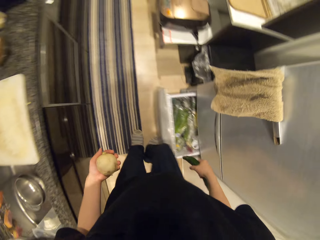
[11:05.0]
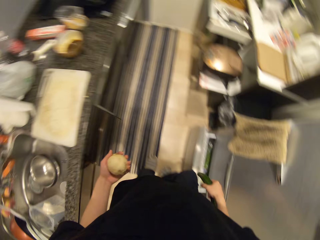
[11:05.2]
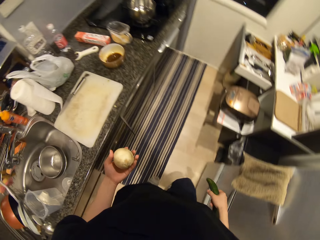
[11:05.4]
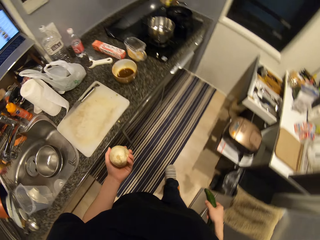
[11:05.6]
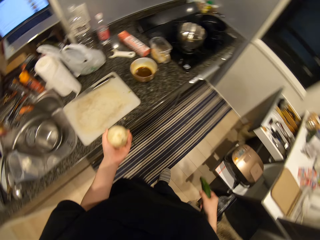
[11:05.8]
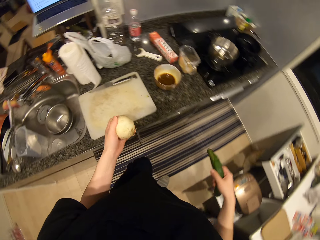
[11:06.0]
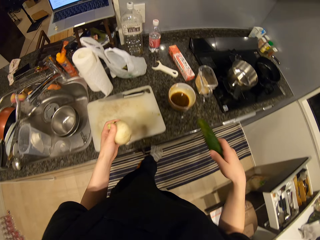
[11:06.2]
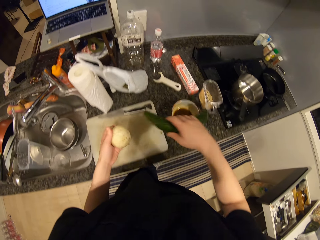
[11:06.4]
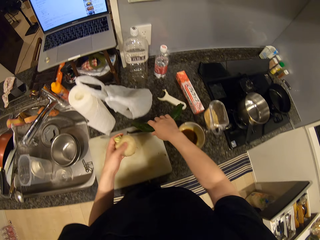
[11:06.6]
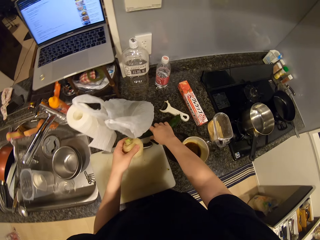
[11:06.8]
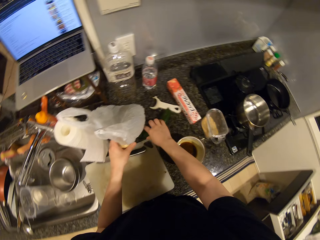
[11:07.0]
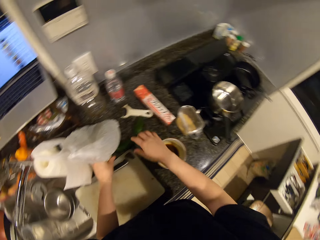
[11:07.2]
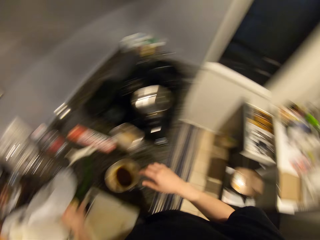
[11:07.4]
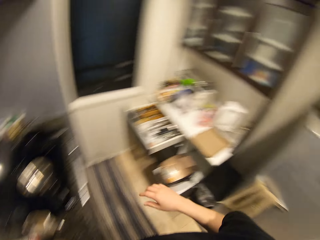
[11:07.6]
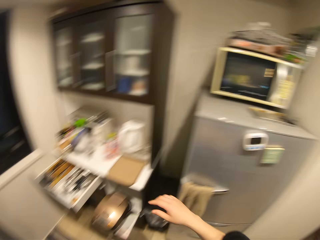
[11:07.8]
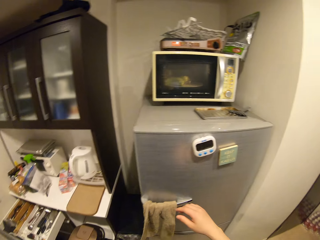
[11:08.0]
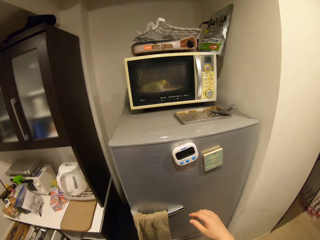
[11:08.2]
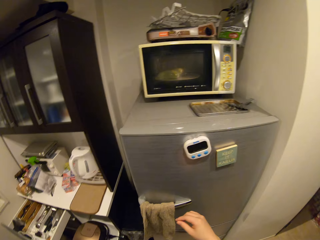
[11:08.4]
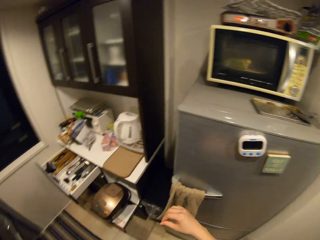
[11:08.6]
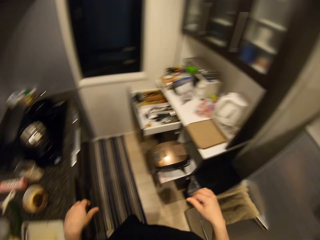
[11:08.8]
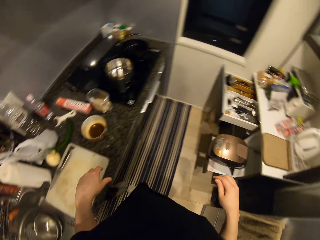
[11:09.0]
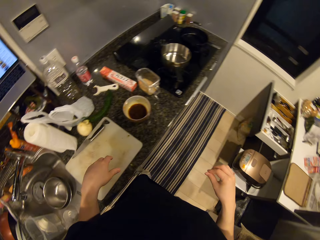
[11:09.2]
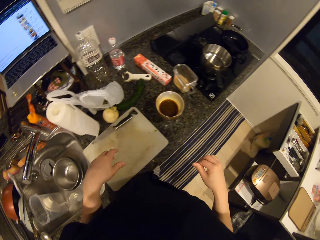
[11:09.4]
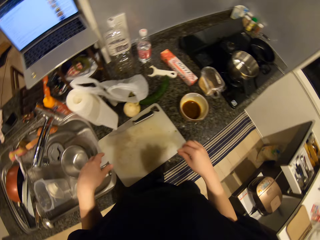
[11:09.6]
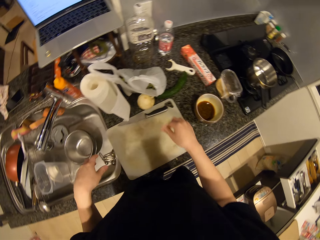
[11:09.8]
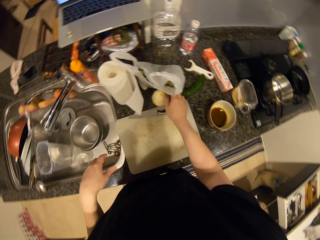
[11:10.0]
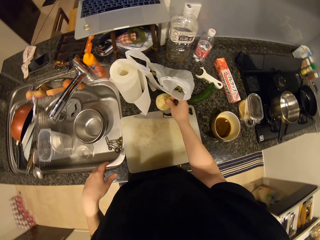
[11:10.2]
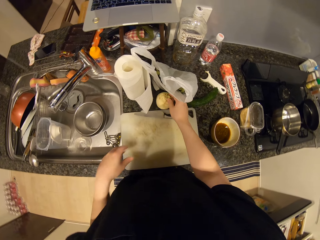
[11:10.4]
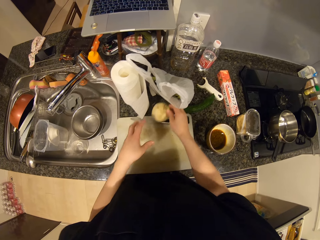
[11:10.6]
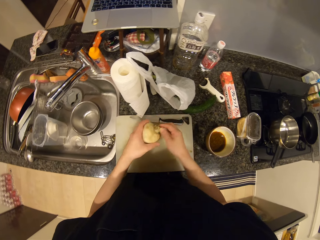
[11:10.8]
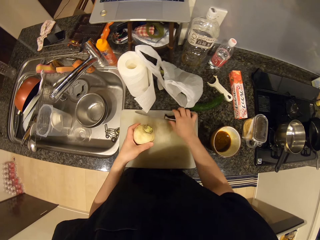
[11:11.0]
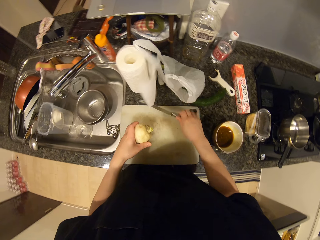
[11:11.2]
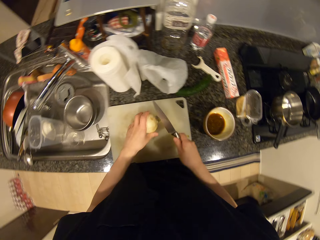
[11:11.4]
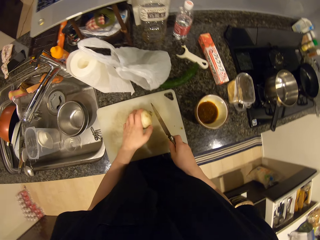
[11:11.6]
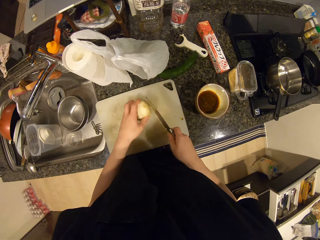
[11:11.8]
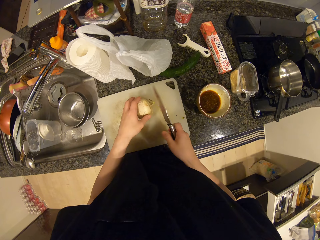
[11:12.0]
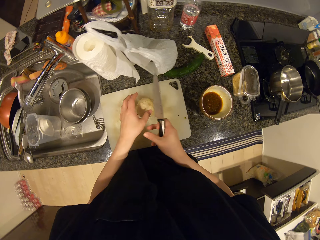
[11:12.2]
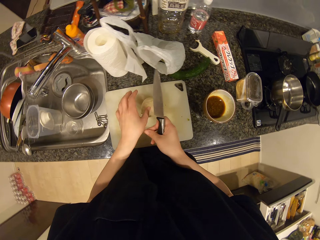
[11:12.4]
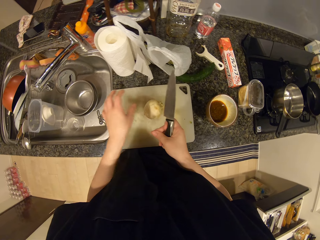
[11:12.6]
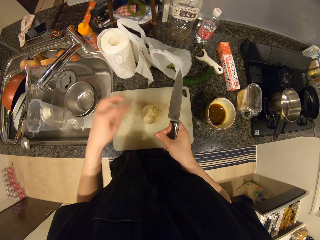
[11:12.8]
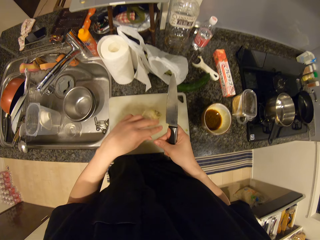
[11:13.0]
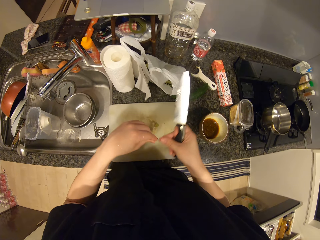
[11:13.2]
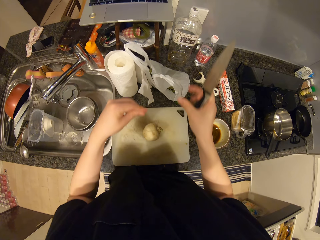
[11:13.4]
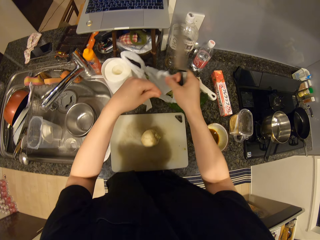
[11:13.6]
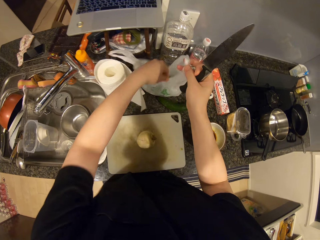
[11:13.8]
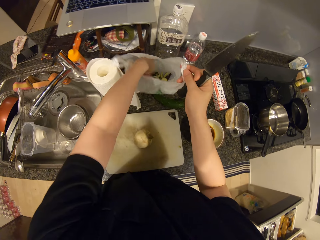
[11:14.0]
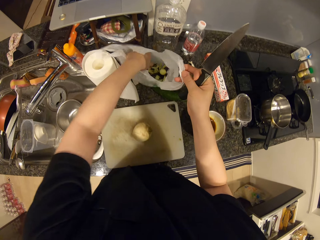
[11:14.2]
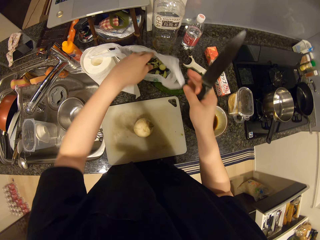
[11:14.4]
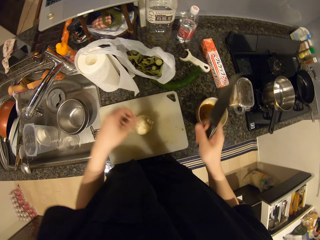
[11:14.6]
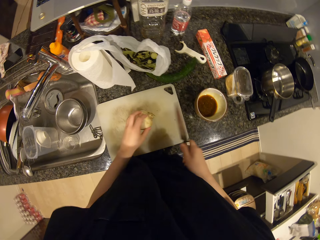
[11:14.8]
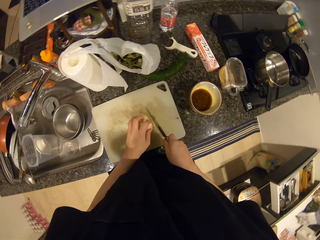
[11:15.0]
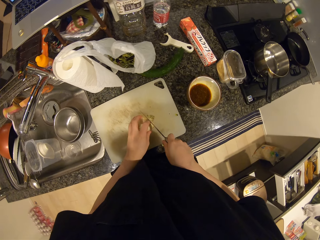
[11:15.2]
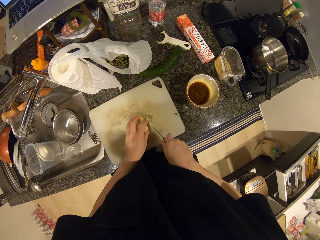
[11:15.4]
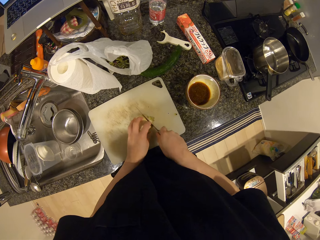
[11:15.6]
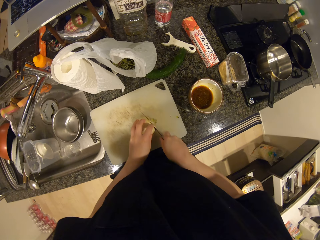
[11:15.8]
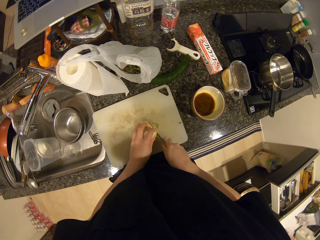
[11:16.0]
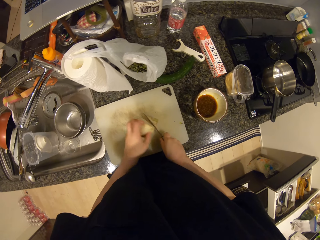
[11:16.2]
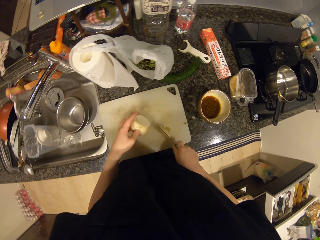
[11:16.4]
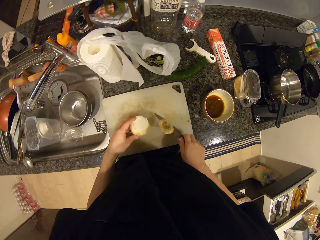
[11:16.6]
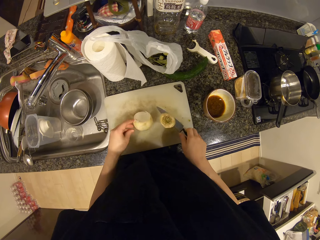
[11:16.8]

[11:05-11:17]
The camera wearer closes the fridge with her right leg. She walks towards the table. She drops the zucchini on the kitchen surface. She drops the onion on the kitchen surface. She stares around. She picks the onion from the table with her right hand. She passes the onion from her right hand to her left hand. She picks a knife from the cutting mat. She removes dirt from her left hand. She puts the onion on the chopboard. She drops the dirt in a nylon or paper bag. She cuts the onion with the knife.

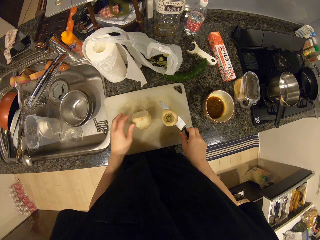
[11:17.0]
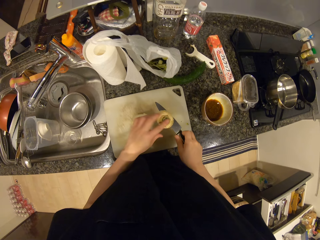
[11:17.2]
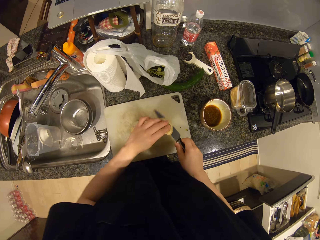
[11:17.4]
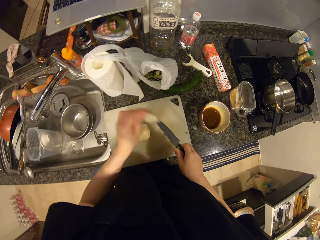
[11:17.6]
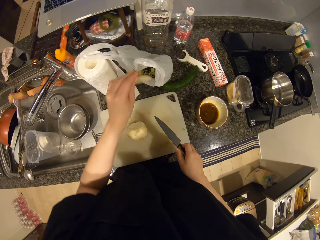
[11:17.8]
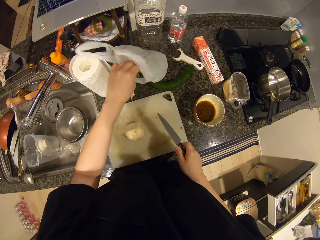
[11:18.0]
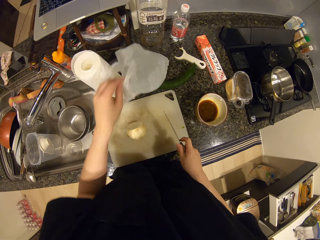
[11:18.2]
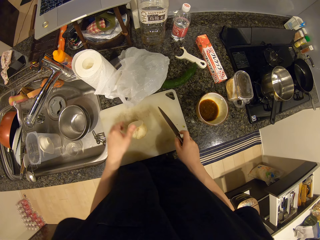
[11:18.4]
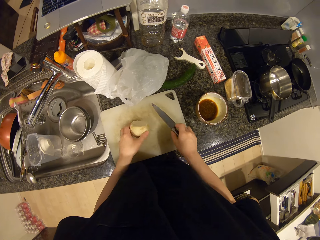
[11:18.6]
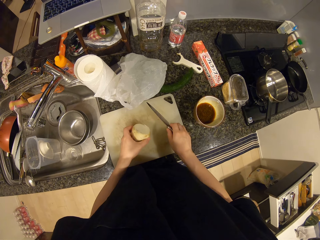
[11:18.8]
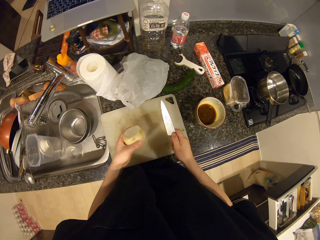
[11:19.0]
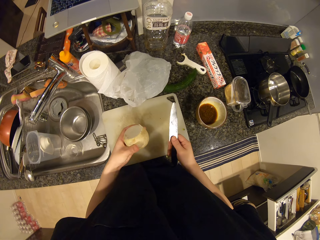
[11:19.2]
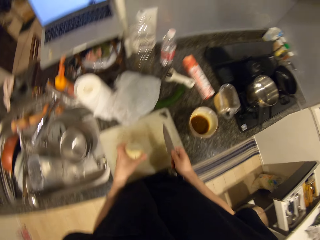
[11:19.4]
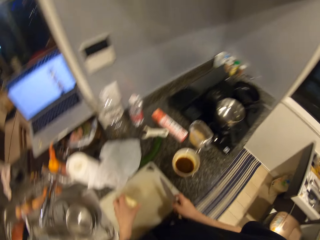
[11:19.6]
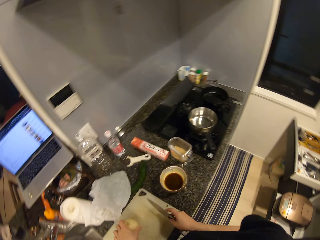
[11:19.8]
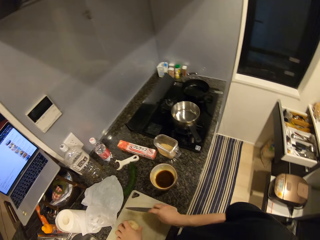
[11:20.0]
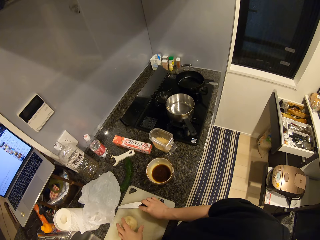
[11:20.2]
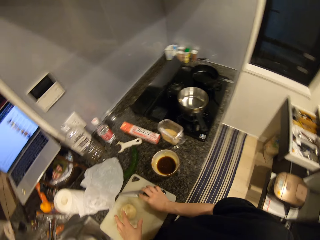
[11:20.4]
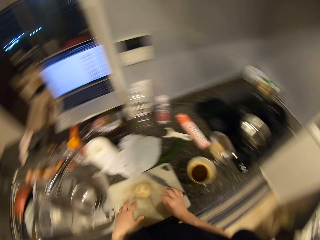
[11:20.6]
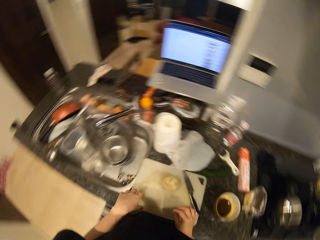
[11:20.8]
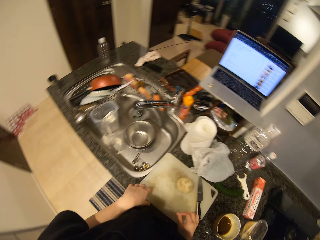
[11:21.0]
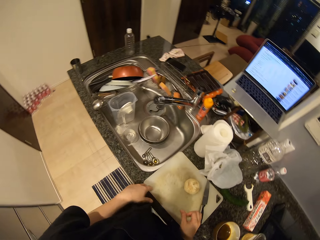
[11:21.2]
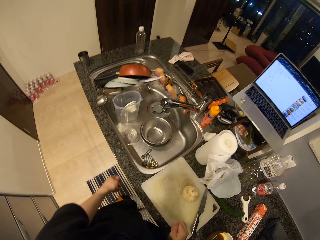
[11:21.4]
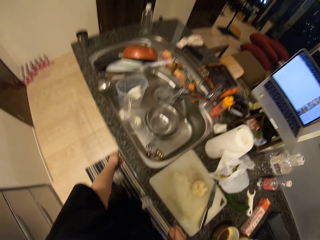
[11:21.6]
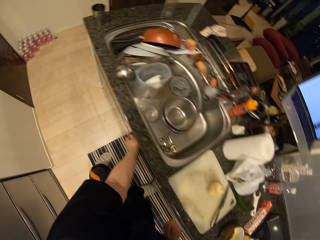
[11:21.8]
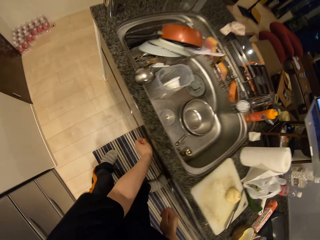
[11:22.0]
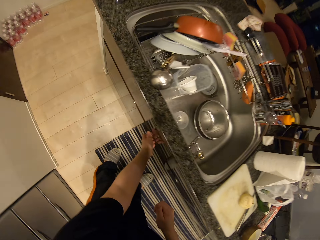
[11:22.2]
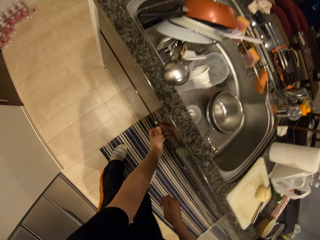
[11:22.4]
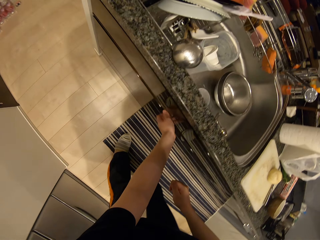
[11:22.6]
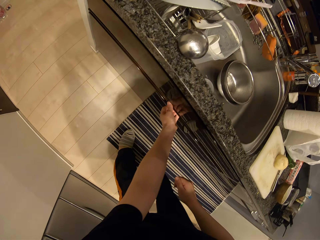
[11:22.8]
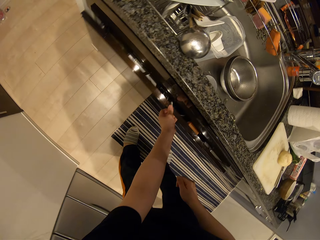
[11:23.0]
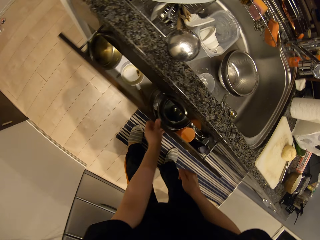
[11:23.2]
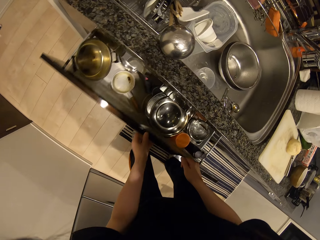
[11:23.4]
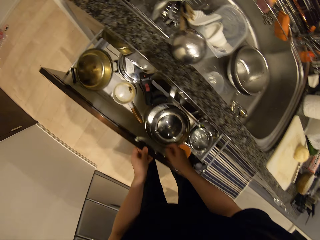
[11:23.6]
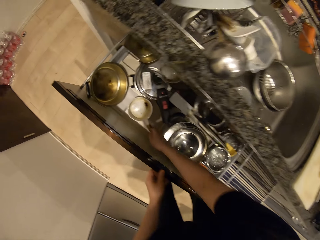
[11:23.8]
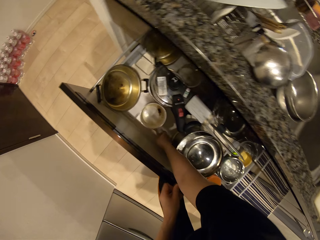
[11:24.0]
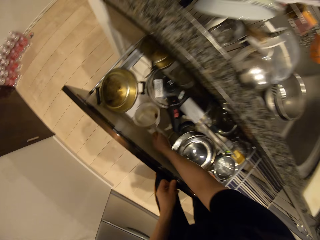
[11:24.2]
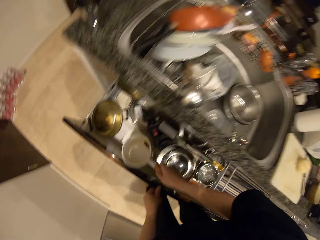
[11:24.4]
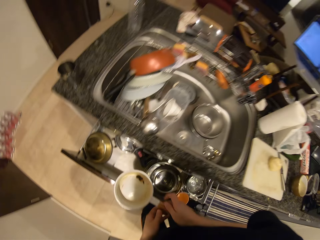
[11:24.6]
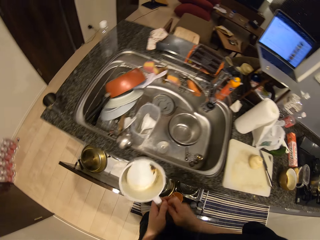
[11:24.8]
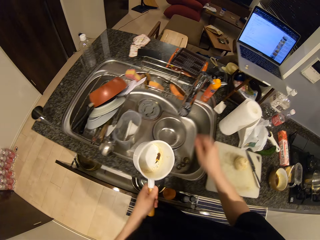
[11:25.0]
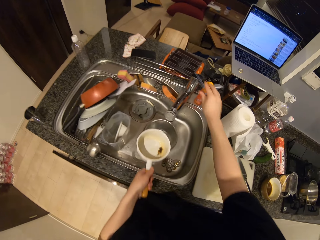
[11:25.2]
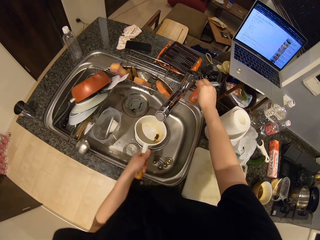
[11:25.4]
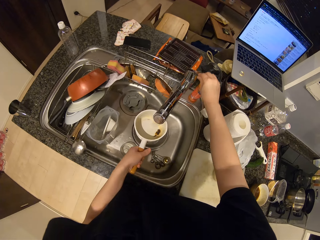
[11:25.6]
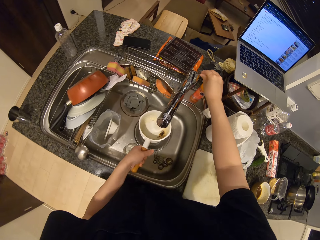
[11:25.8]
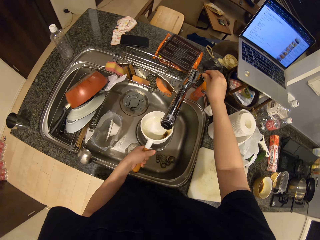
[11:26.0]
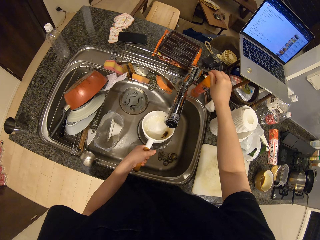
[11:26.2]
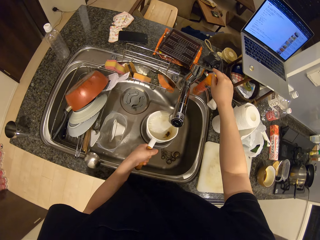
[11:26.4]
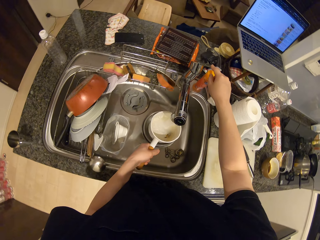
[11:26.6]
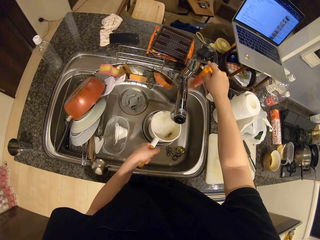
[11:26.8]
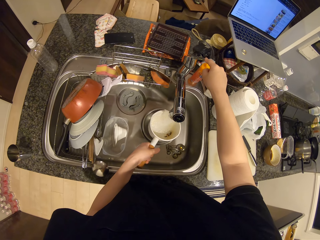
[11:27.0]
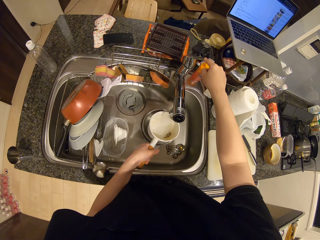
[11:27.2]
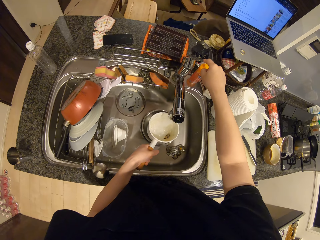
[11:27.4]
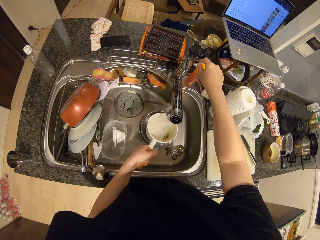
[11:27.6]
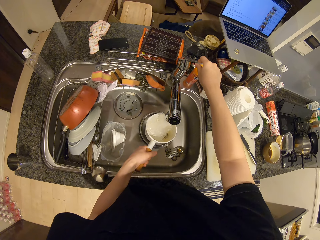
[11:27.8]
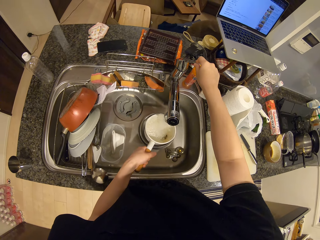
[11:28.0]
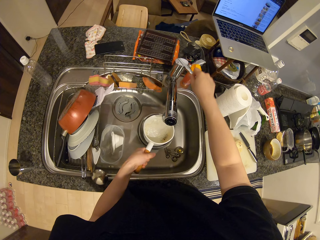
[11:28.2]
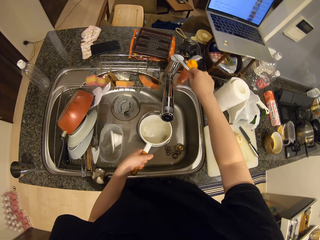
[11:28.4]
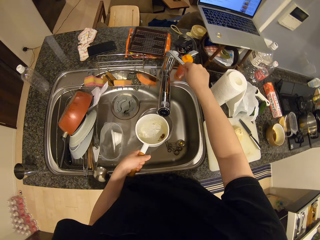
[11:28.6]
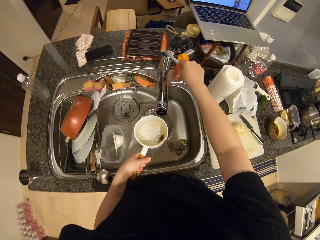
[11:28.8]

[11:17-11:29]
The camera wearer disposes a slice of onion in the nylon. She stares around. She drops the onion on the cutting mat. She drops the knife on the cutting mat. She opens the kitchen drawer with her left hand. She picks a bowl from the drawer. She closes the drawer with her left leg. She opens the tap with her right hand.
